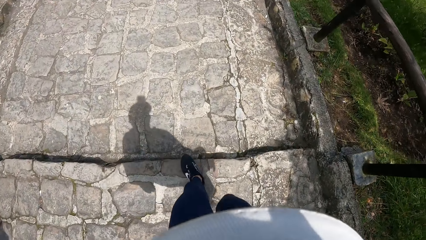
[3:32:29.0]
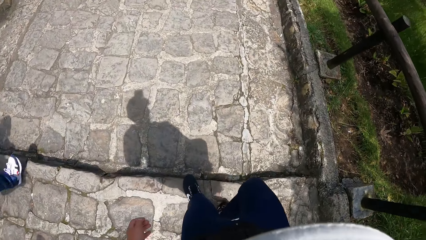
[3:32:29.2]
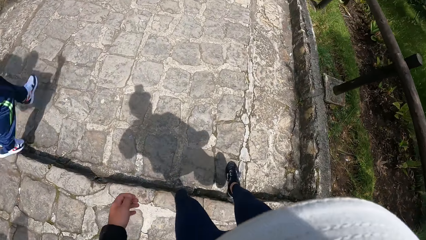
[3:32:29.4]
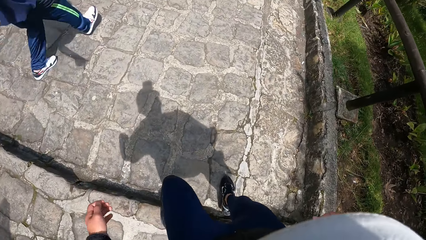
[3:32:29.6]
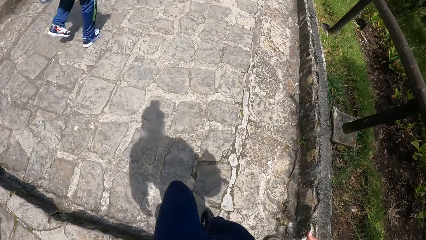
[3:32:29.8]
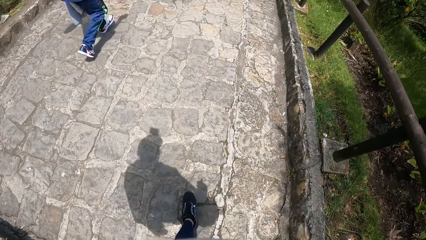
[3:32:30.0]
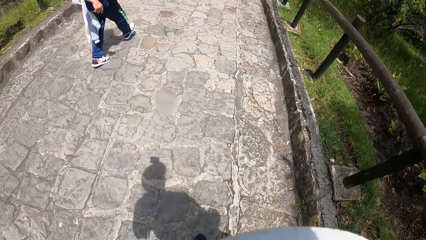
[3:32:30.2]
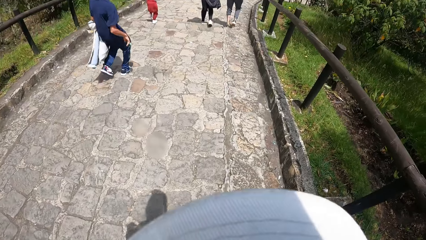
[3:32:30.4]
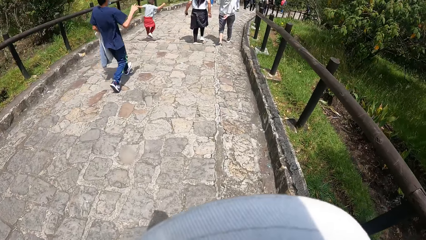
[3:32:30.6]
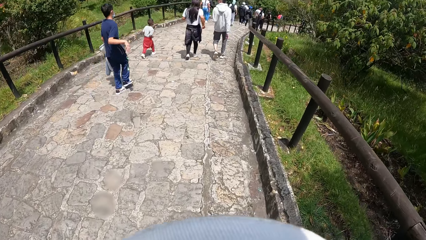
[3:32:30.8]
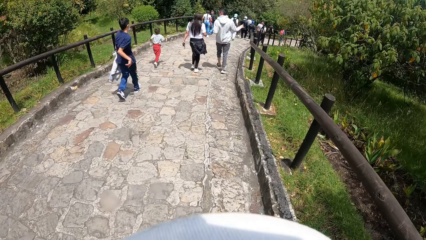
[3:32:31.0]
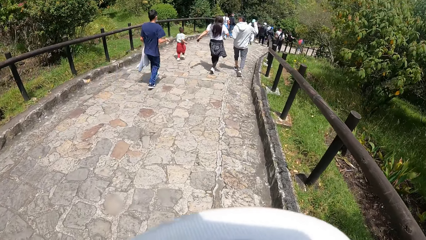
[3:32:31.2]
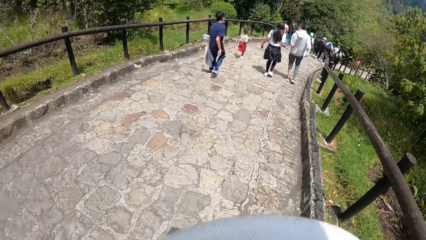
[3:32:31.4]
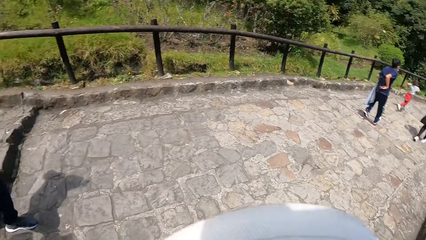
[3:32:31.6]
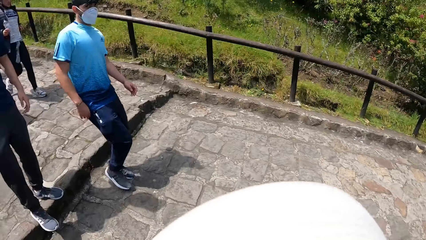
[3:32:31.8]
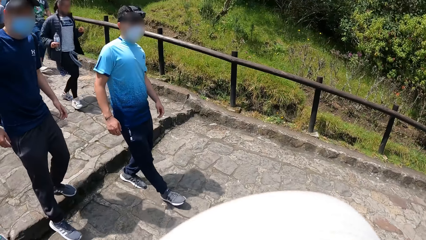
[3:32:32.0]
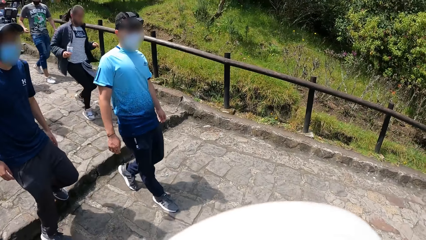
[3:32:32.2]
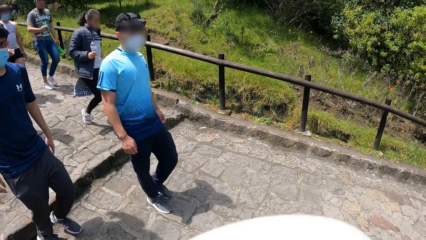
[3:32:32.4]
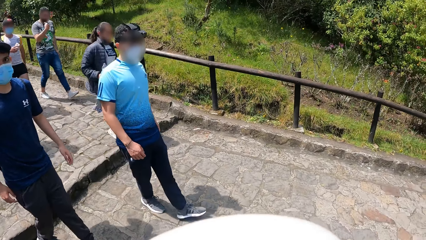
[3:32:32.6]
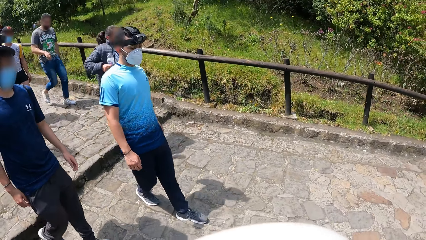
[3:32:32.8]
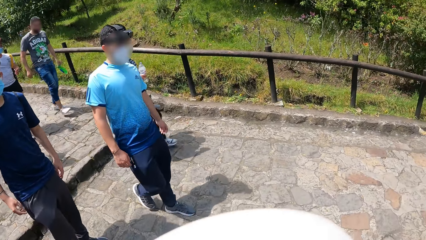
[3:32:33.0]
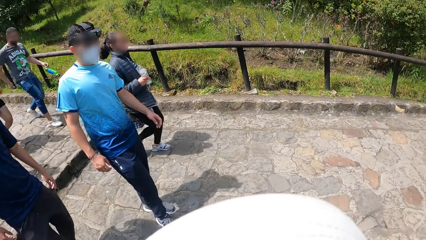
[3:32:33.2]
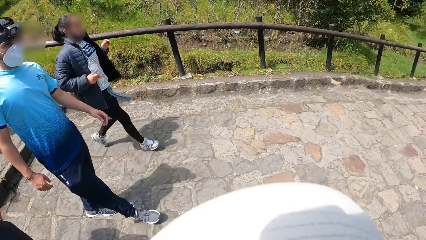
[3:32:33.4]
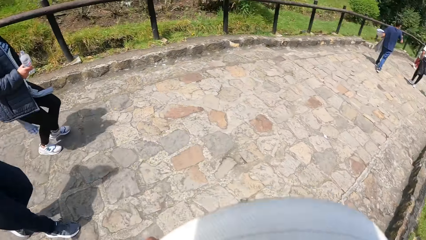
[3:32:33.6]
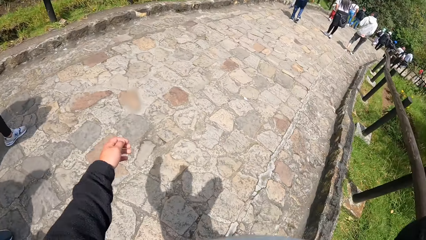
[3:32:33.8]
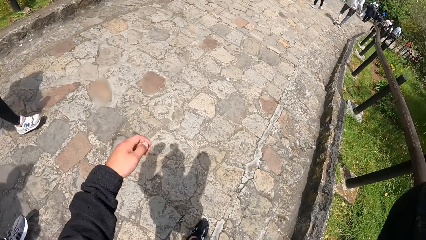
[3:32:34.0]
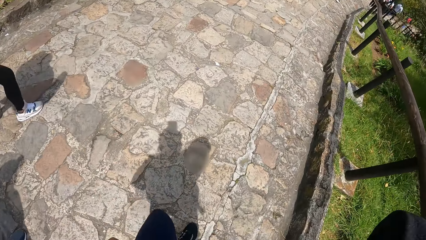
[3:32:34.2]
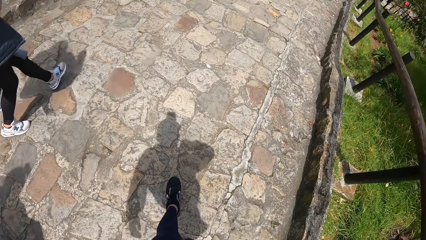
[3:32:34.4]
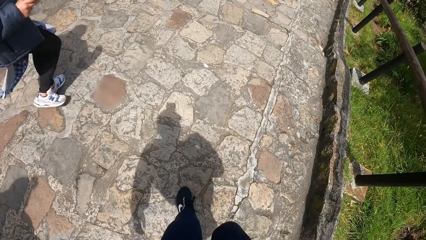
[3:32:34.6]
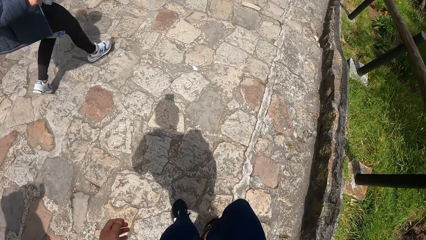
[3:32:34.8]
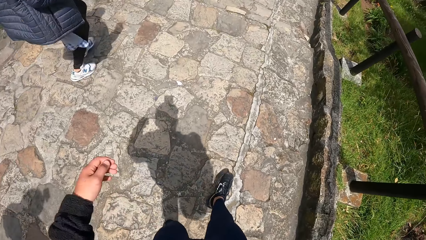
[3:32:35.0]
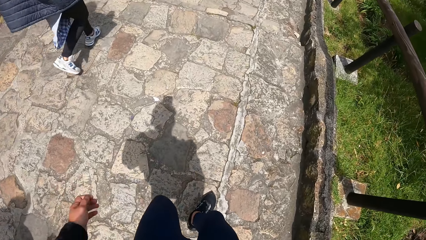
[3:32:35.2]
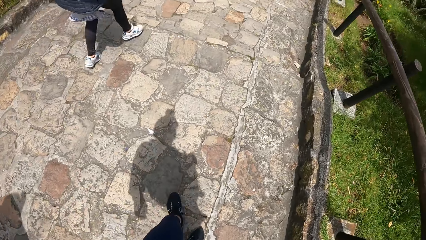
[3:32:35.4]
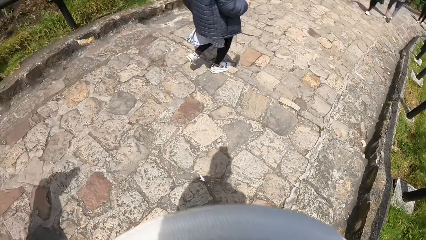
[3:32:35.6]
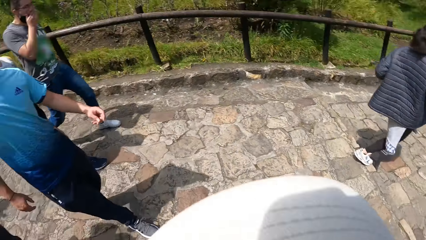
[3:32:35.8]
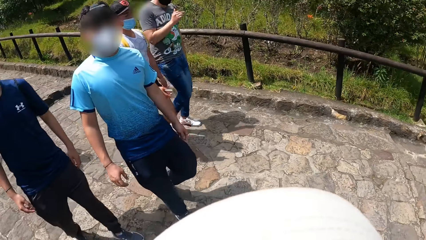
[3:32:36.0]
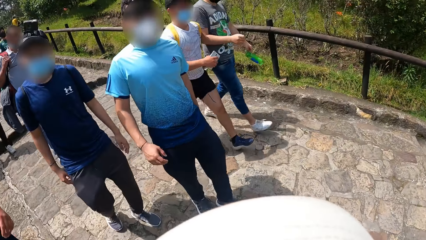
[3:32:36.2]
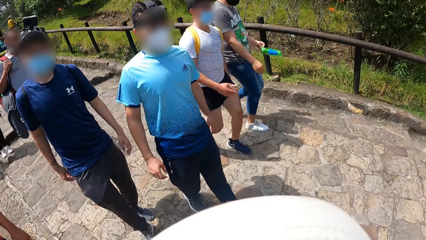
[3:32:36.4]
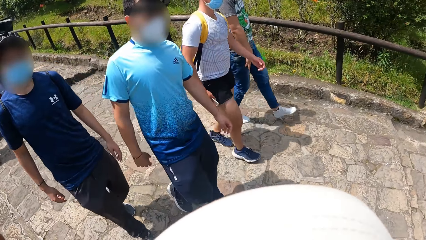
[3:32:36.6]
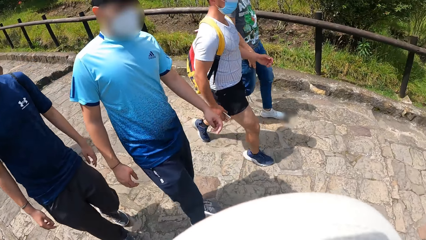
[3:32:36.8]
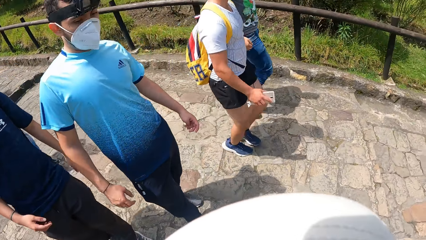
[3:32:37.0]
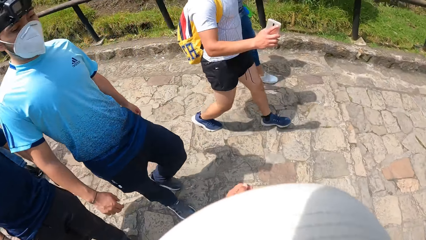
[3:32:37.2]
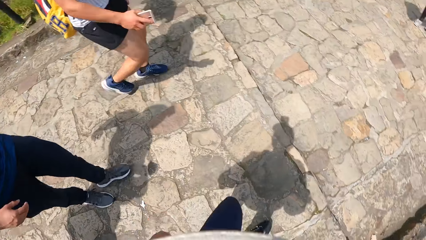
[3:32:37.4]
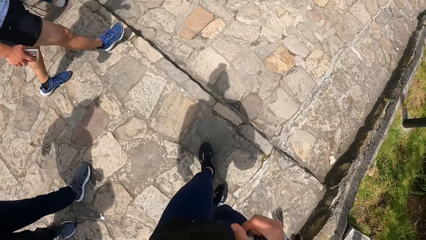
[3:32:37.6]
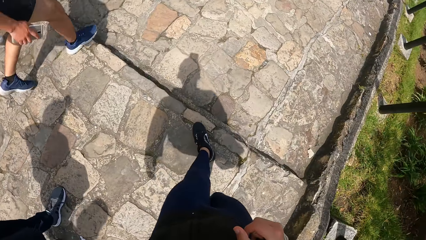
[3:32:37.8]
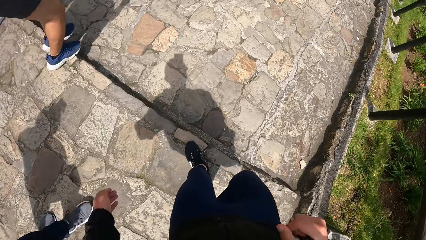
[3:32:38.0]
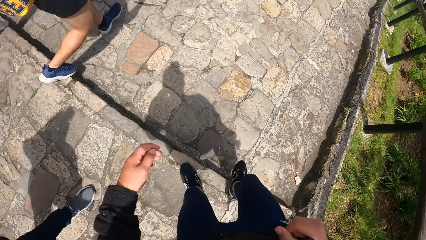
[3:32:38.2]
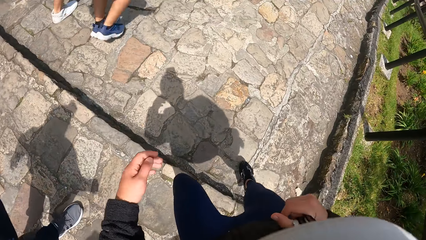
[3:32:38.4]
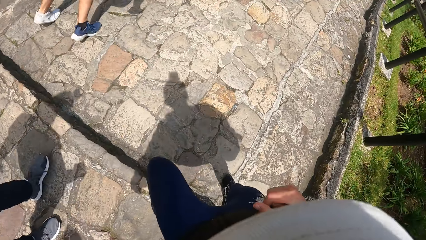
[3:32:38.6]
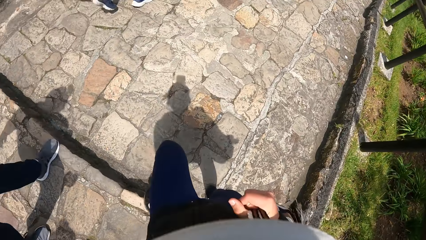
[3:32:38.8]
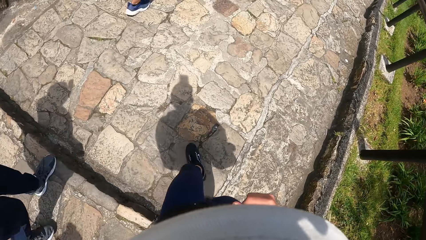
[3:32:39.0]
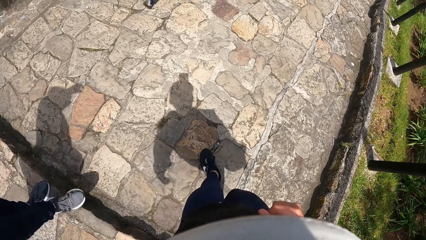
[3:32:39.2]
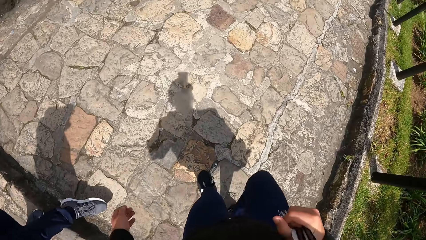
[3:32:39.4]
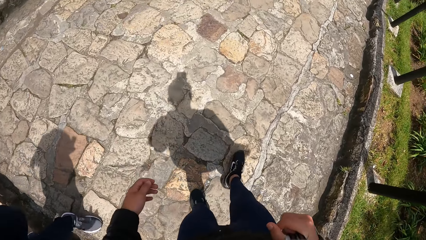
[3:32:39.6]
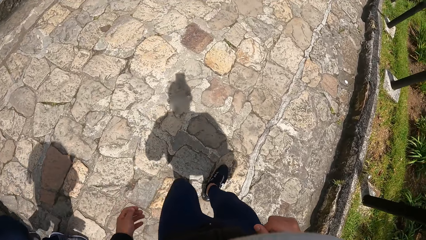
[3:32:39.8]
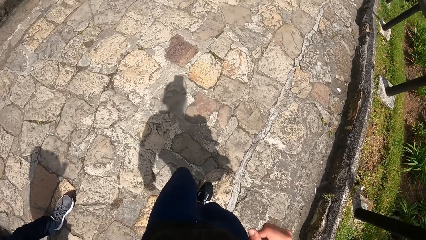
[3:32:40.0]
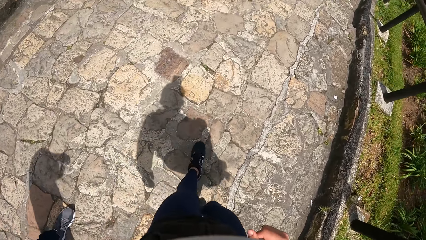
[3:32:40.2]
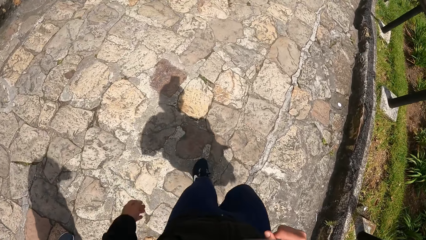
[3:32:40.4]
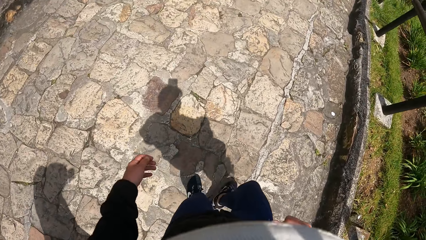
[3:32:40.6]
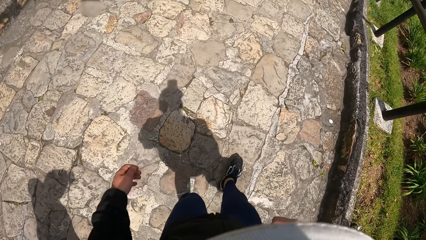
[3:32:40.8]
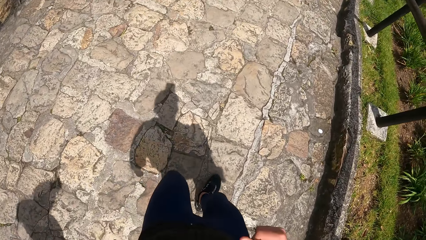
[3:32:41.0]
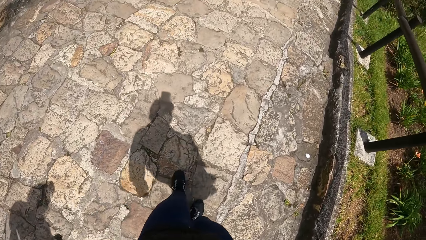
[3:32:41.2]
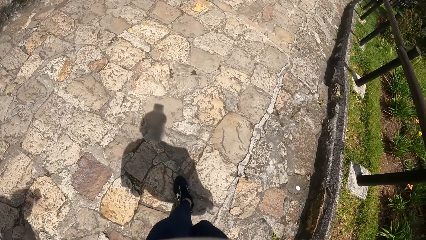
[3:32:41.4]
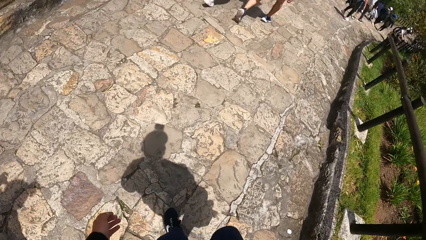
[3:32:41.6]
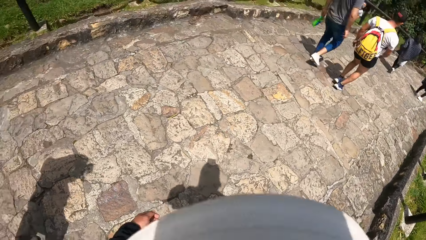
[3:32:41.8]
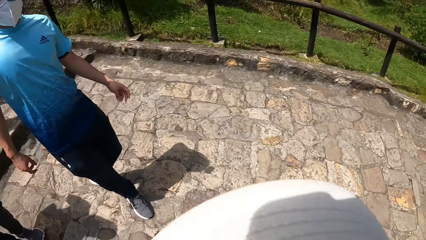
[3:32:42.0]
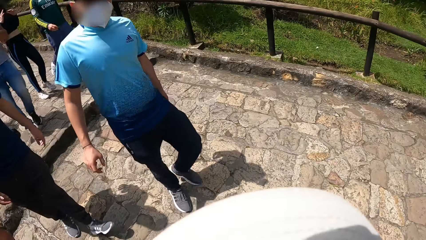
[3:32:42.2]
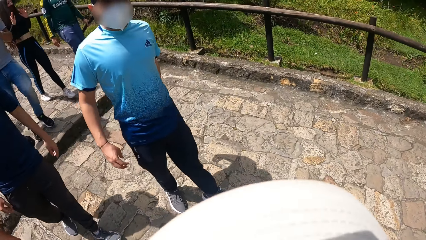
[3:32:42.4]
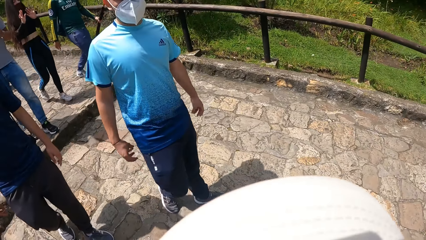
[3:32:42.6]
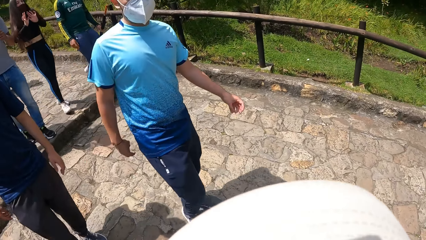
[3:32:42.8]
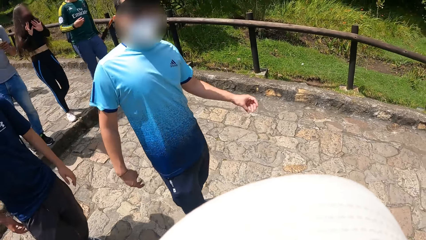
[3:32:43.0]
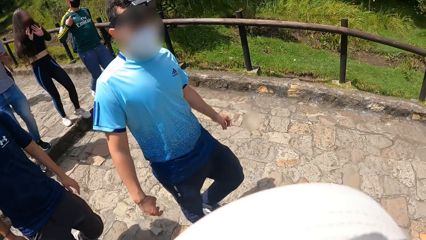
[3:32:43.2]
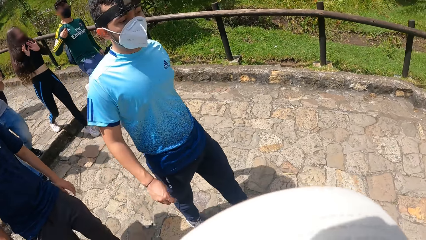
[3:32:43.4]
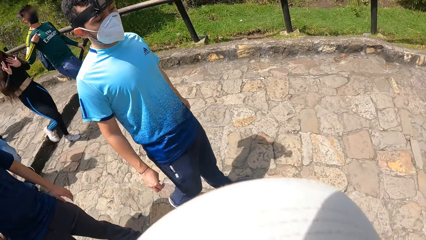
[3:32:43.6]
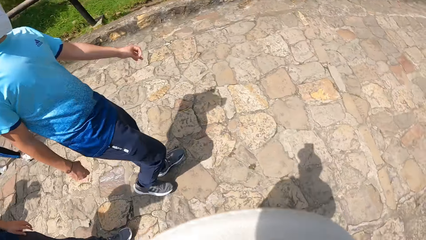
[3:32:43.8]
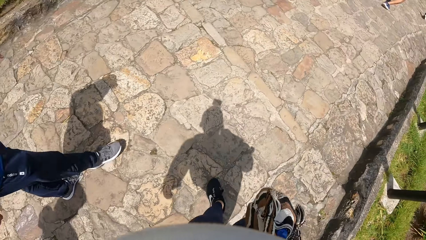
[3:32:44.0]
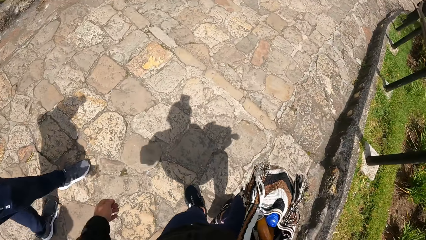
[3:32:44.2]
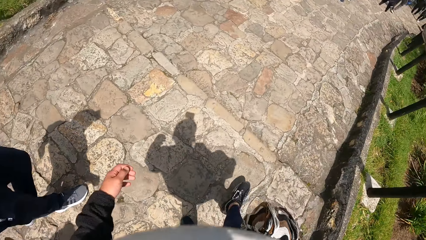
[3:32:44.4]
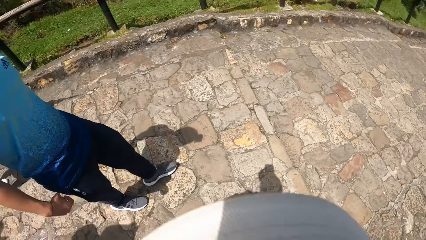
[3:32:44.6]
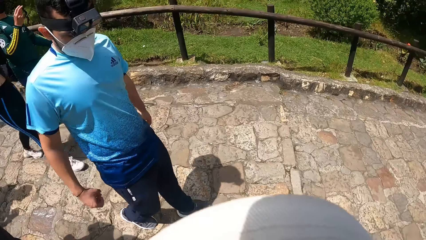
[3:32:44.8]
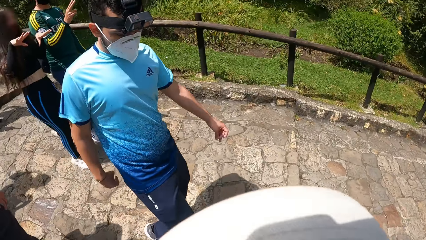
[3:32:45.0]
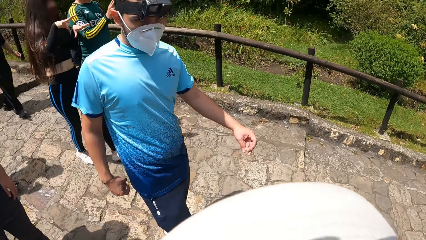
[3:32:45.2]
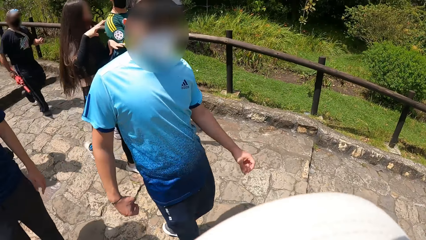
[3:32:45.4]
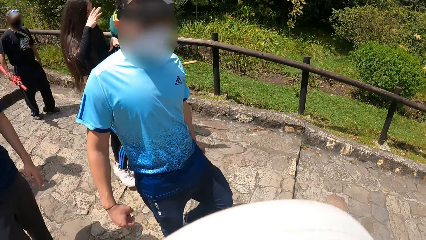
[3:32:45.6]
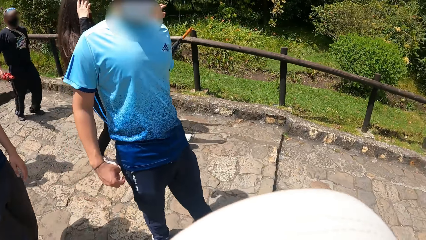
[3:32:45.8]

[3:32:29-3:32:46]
The camera wearer turns his head. He turns his head again.
